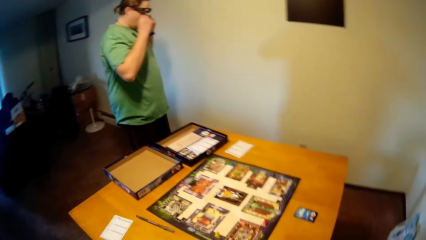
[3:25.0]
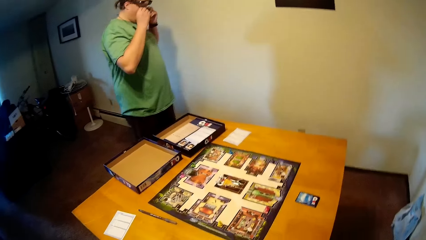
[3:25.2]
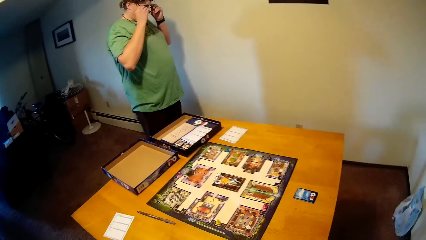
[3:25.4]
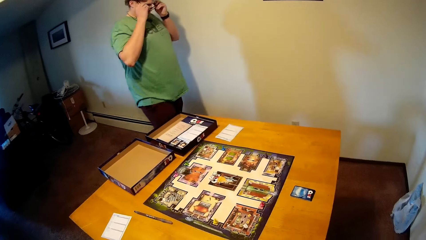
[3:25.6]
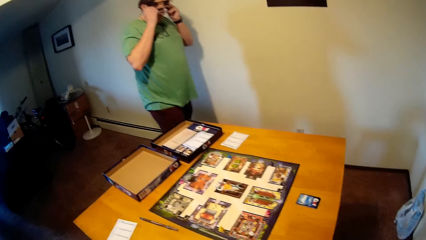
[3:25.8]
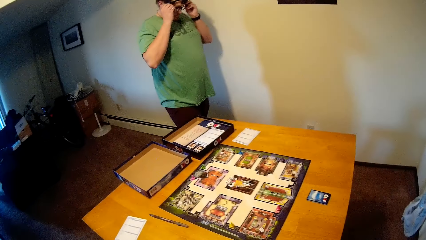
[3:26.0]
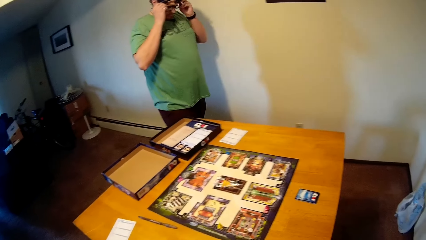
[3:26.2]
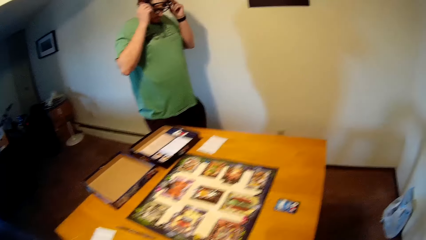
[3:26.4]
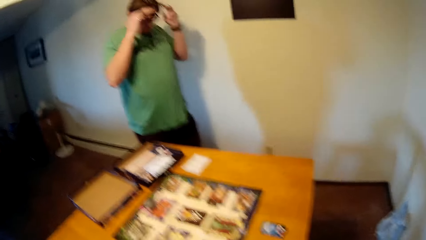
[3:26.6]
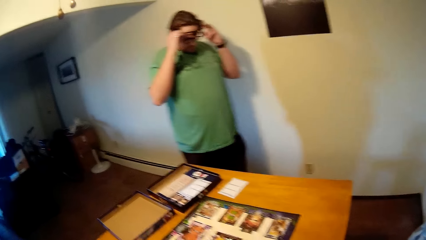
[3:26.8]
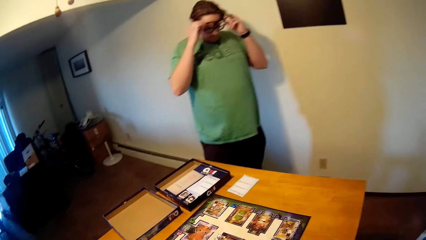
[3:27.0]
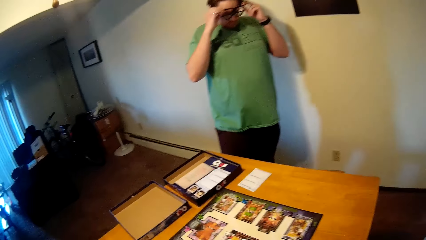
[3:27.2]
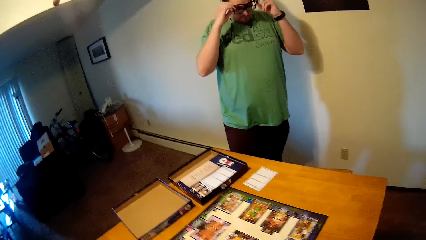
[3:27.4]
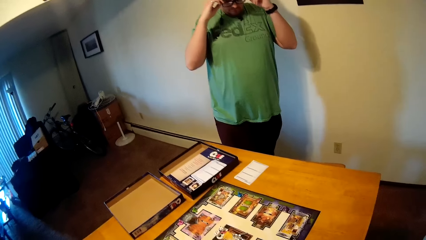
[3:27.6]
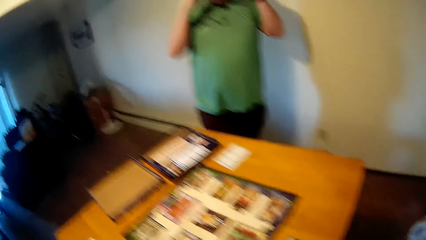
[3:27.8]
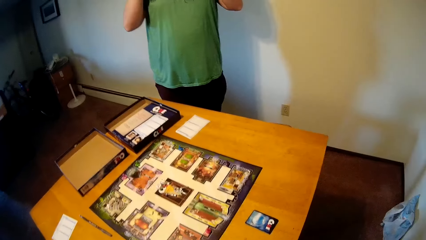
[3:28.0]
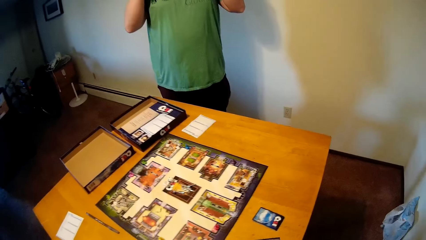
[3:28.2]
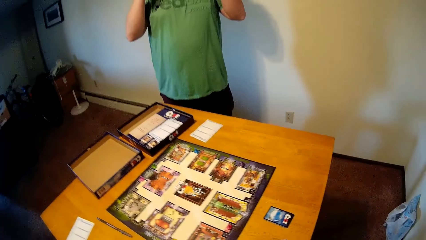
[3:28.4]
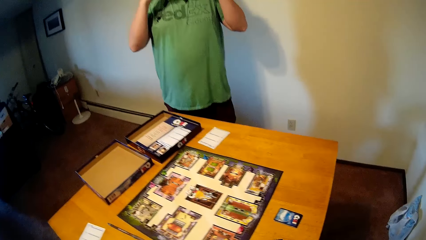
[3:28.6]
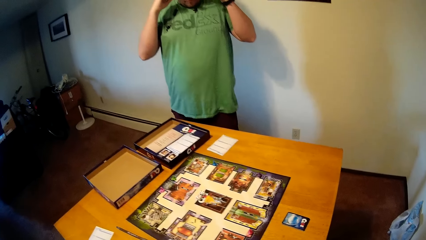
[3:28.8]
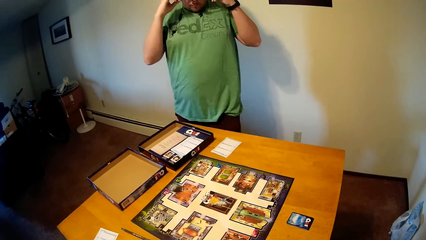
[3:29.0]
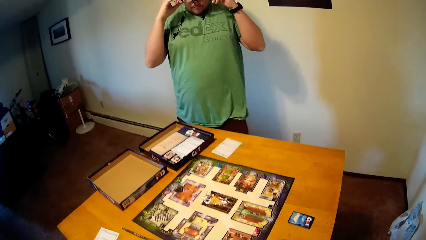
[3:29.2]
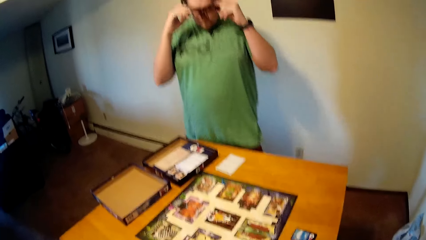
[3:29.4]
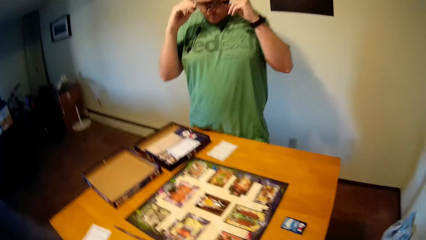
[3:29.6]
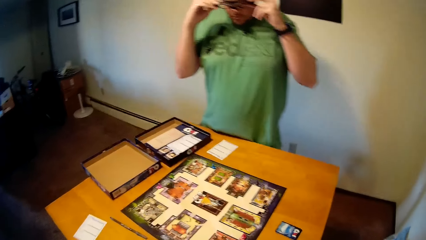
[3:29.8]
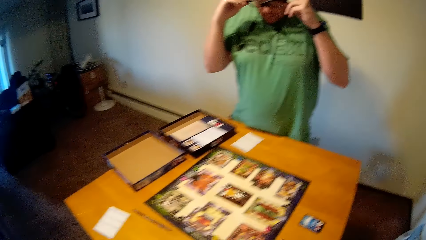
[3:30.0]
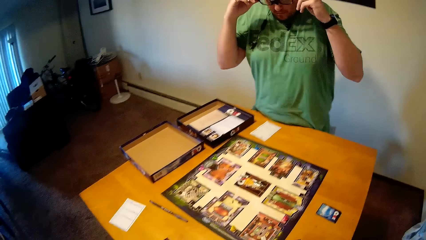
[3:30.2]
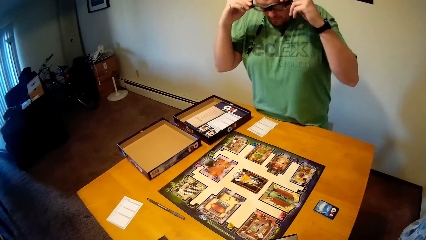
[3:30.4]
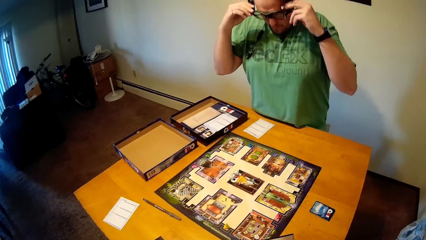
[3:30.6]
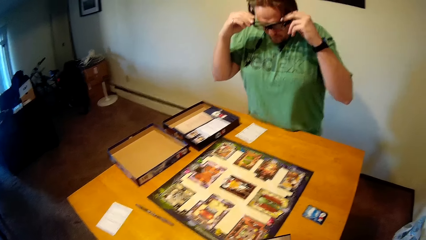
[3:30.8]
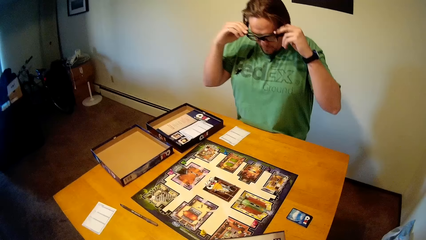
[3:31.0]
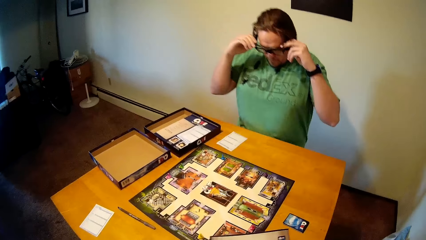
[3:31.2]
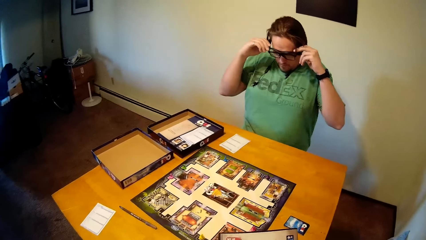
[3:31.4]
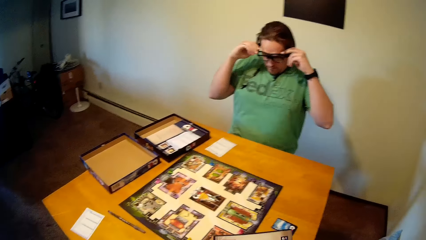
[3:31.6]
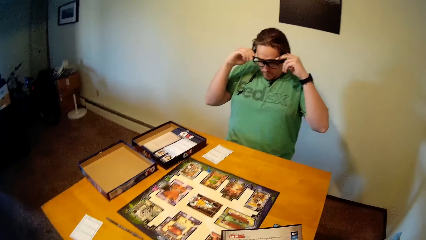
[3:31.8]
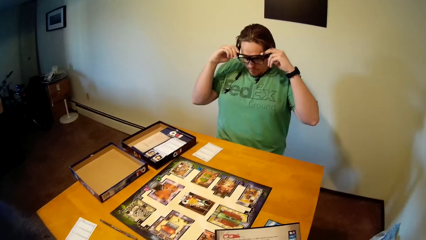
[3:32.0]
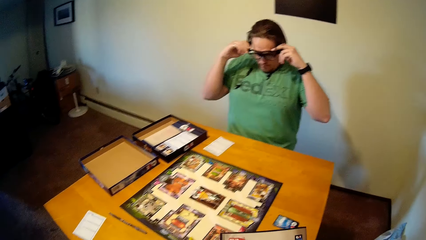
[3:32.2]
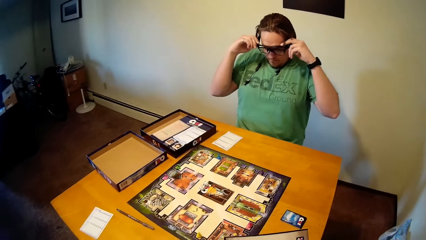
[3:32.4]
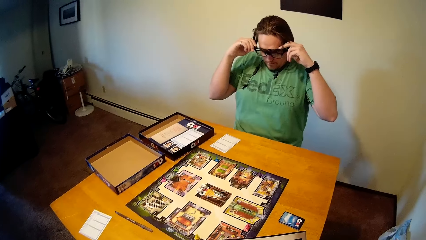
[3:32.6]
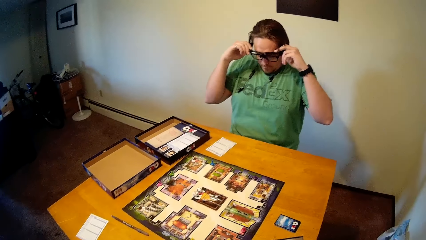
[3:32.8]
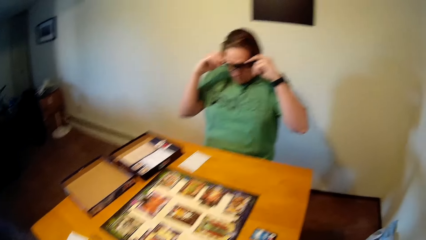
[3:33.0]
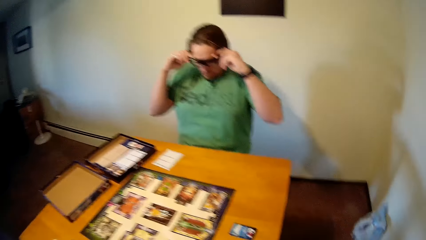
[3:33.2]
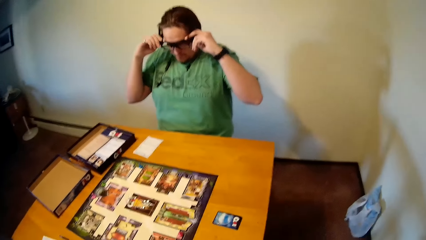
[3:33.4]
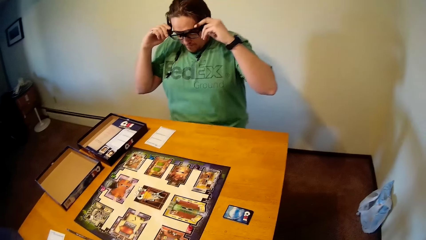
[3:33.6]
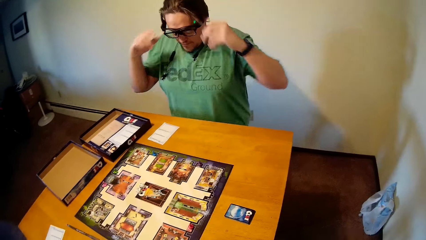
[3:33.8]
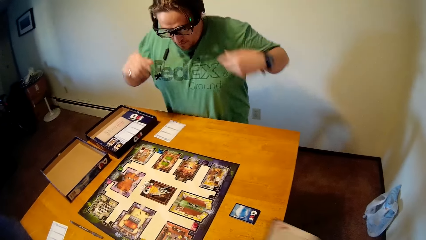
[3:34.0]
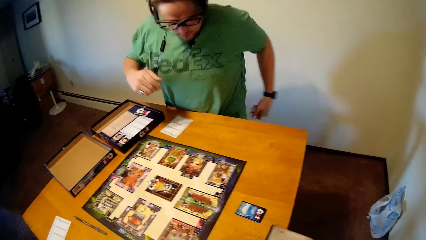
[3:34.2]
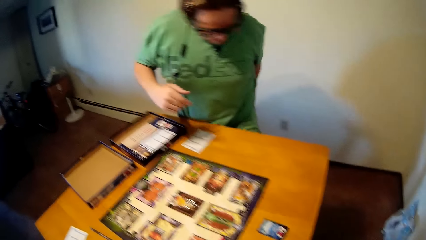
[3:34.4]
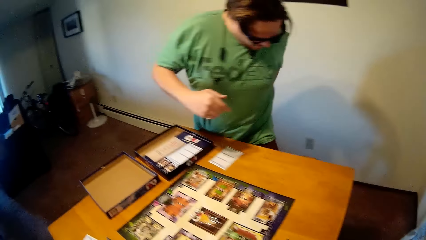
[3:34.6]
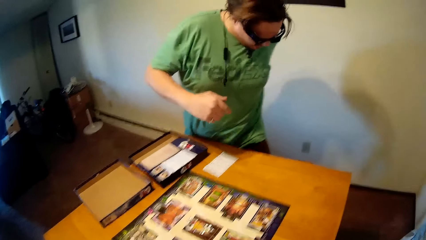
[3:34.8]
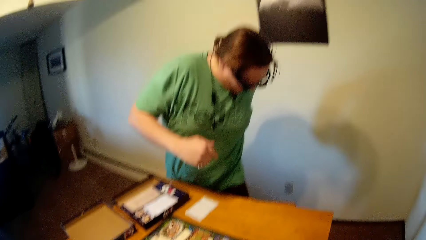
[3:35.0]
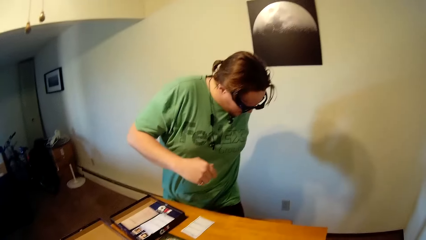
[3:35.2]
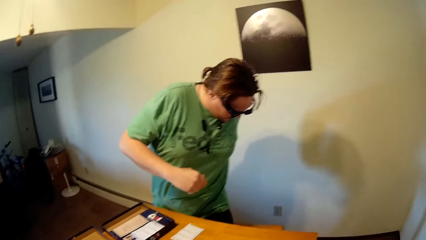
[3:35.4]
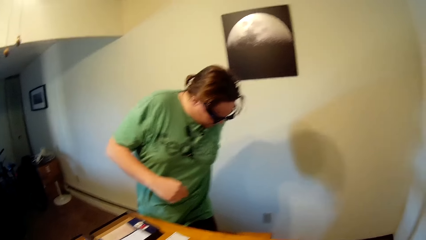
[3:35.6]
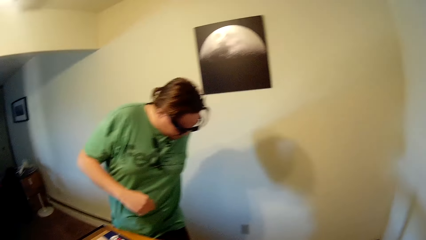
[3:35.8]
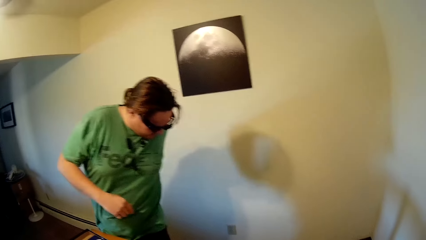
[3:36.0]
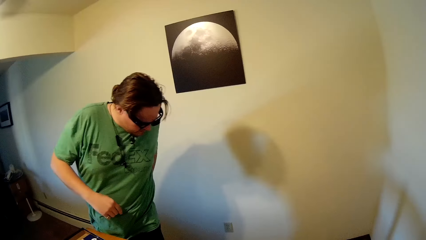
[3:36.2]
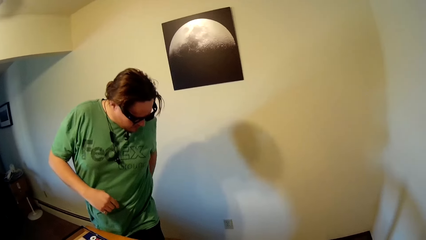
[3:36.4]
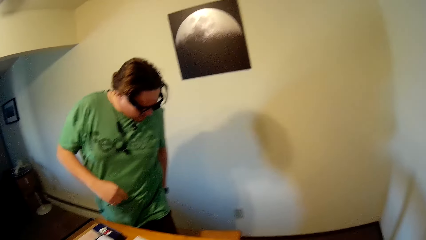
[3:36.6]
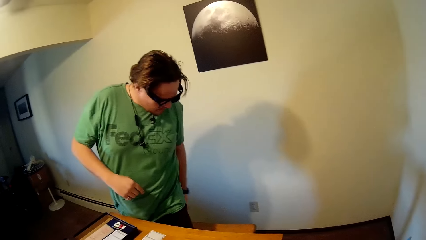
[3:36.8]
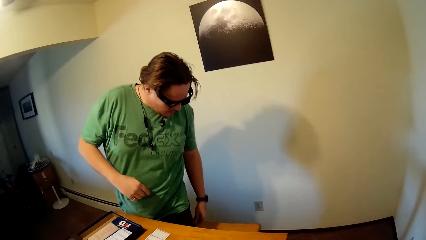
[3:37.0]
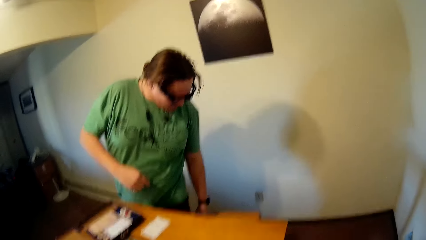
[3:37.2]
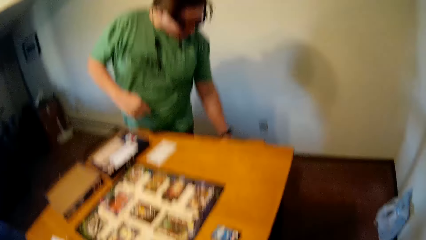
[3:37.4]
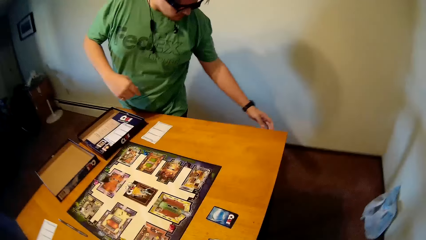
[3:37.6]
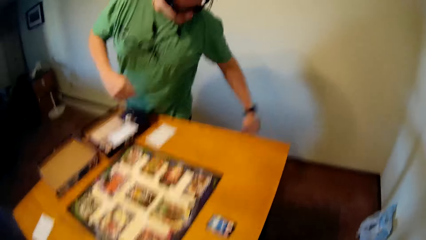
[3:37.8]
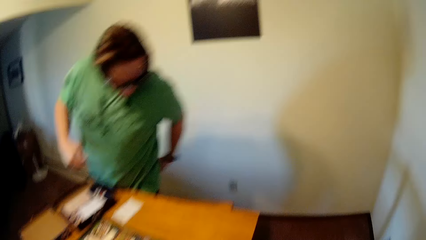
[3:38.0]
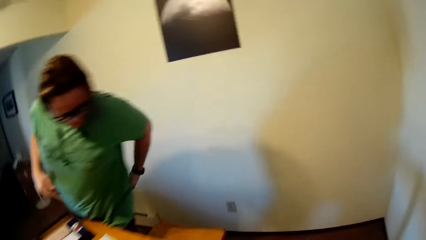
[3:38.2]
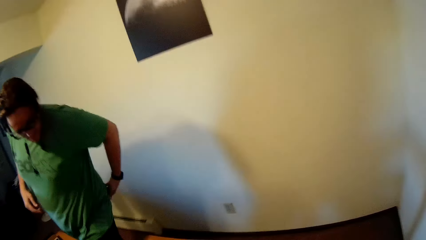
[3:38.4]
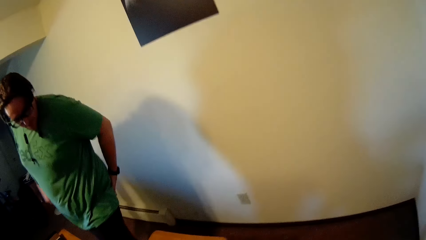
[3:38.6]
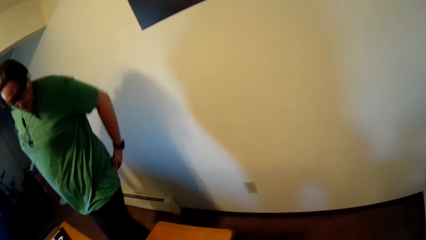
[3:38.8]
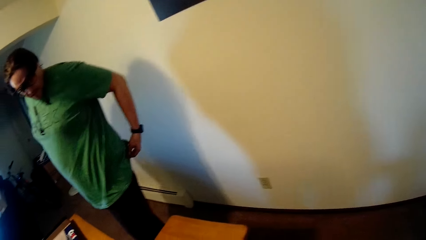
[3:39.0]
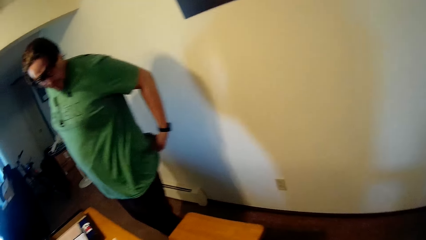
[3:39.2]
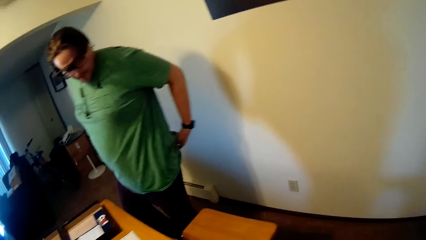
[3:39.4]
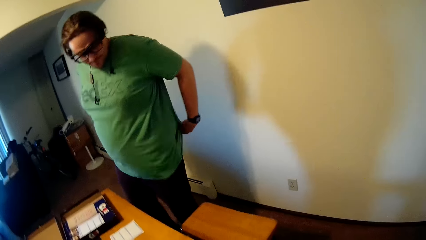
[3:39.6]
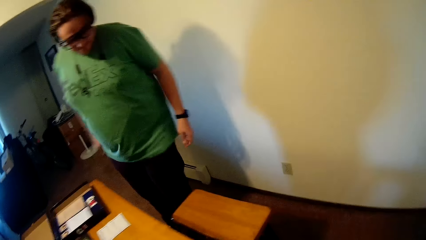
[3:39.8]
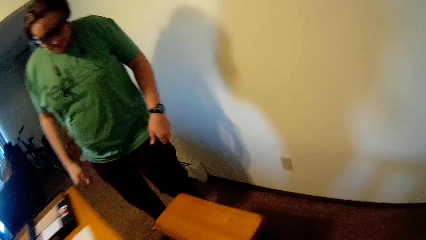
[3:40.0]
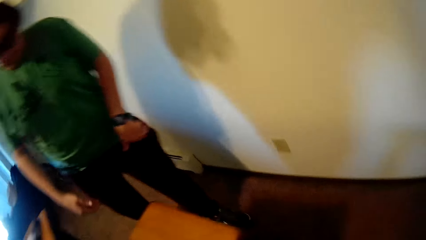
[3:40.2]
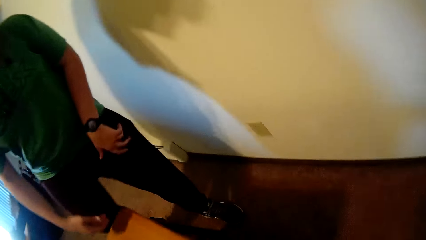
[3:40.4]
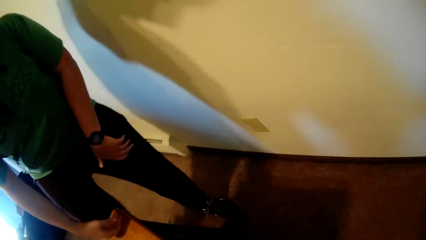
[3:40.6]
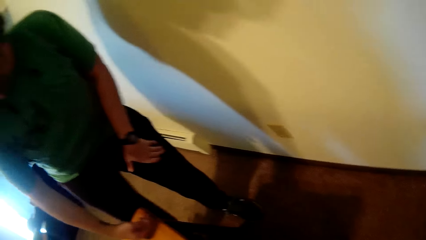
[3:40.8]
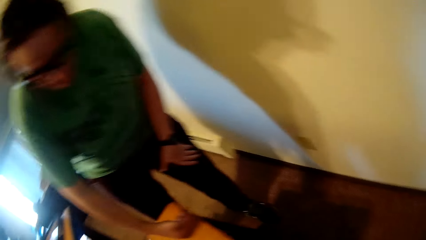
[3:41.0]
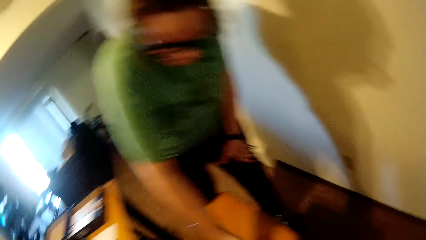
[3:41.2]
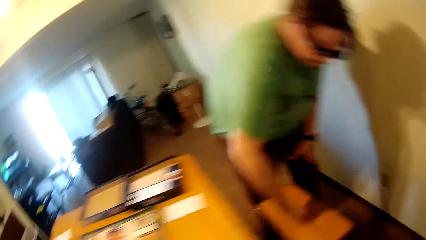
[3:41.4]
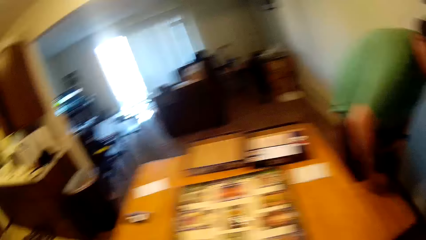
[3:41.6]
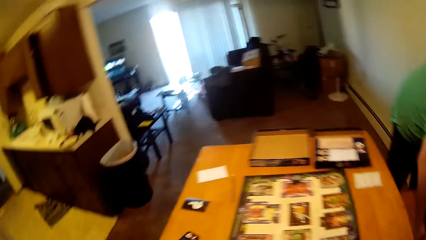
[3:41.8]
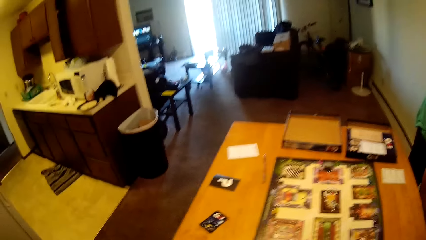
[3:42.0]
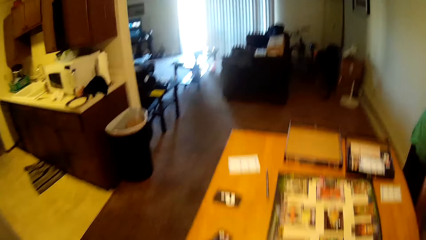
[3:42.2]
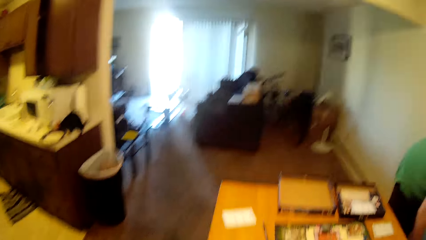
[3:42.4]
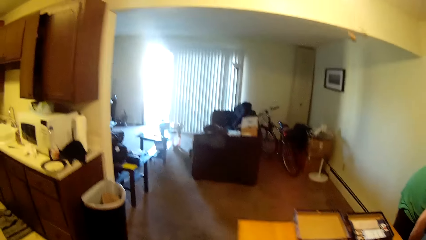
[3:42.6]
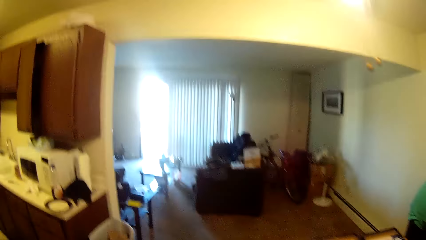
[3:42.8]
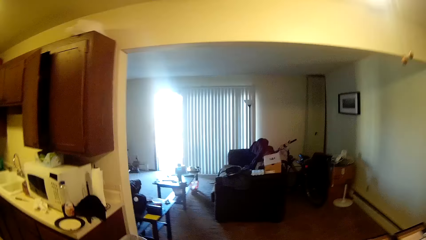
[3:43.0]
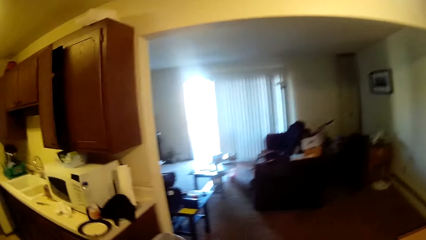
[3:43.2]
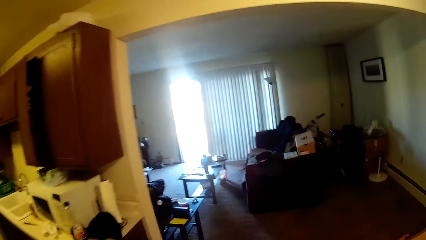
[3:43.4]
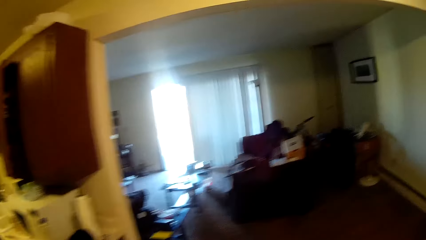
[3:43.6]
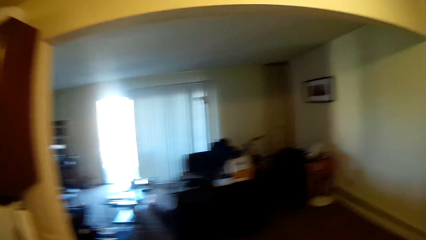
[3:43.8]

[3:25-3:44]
The man sits on the stool. The man stands up from the stool. The man cleans the stool with his right hand. The camera wearer walks around the house.
